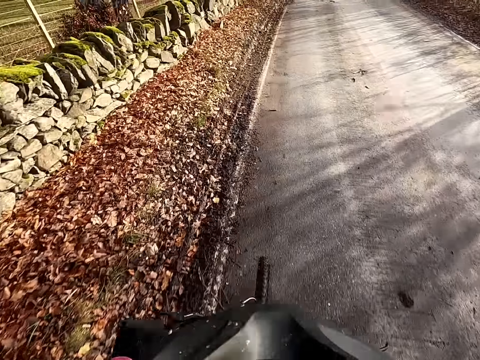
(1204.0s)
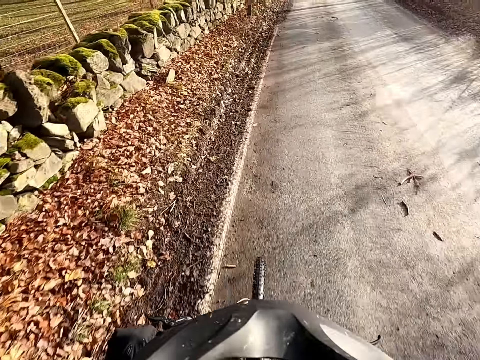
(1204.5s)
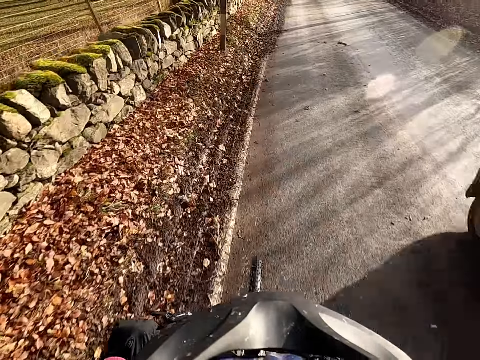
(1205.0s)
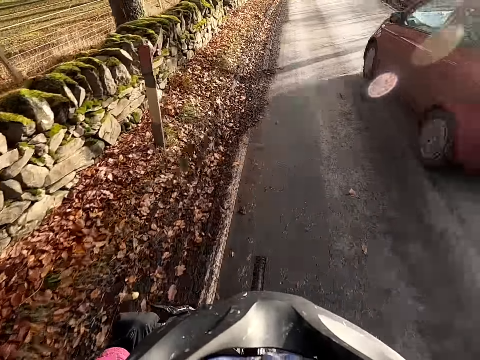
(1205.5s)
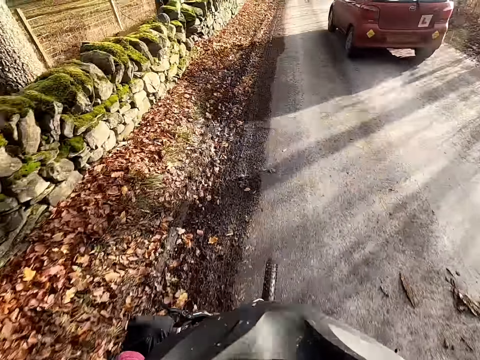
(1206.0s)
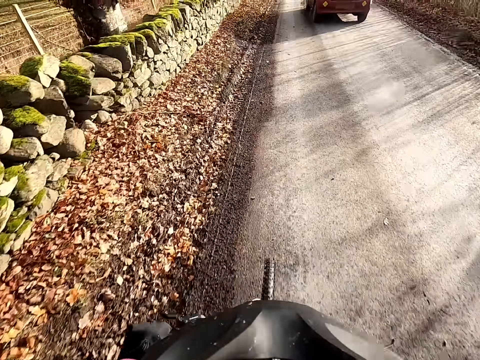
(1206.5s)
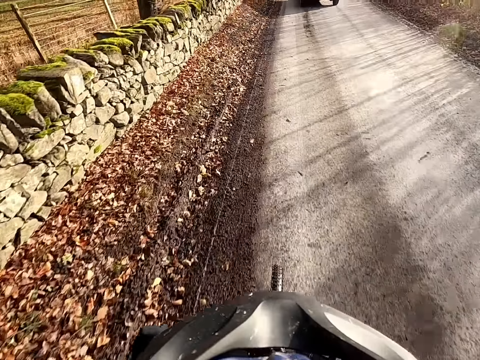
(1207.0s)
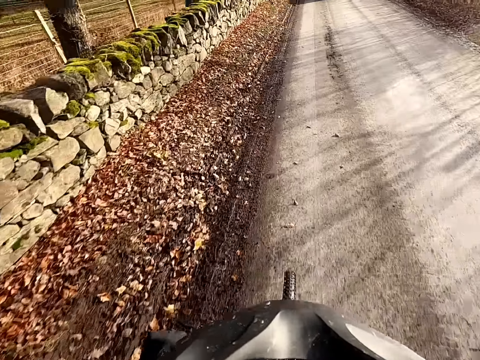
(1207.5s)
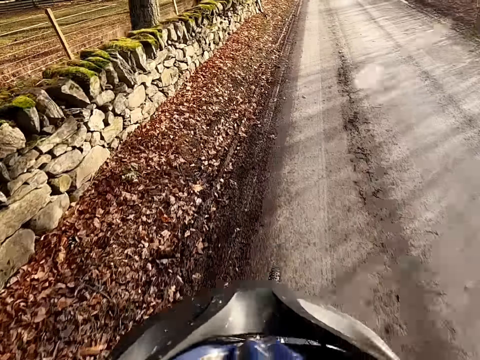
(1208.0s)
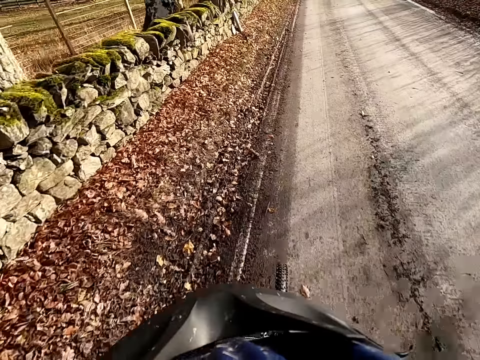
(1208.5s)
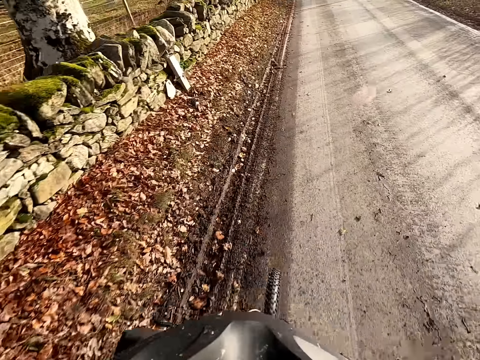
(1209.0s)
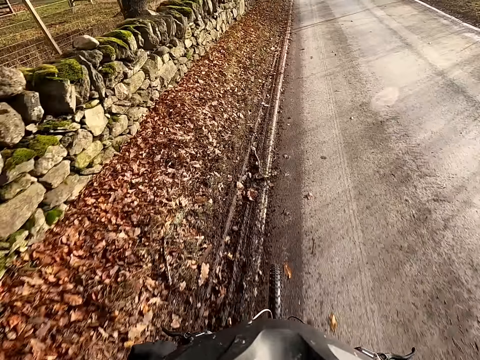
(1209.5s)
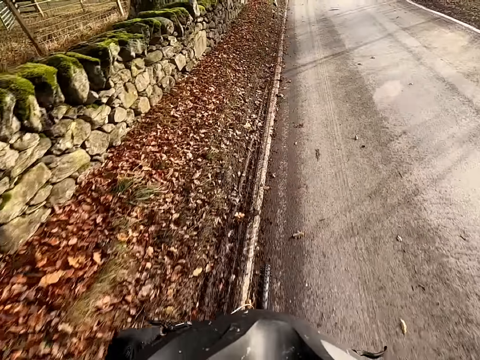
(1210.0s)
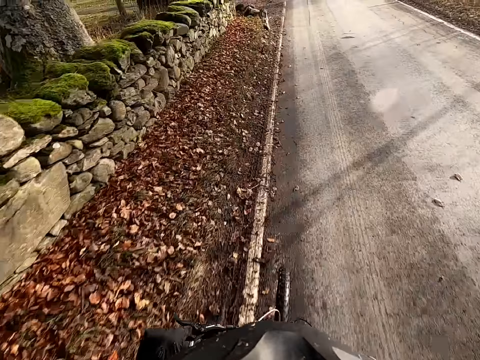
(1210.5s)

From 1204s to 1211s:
A red car drives past the camera wearer.

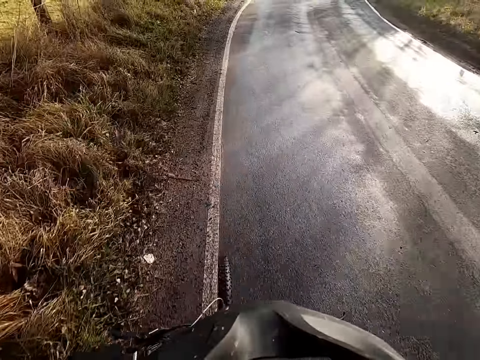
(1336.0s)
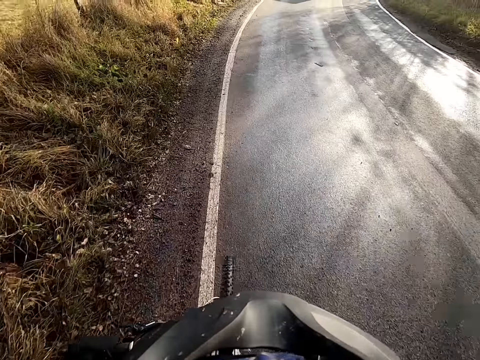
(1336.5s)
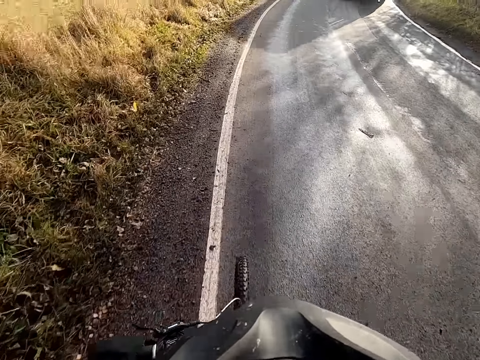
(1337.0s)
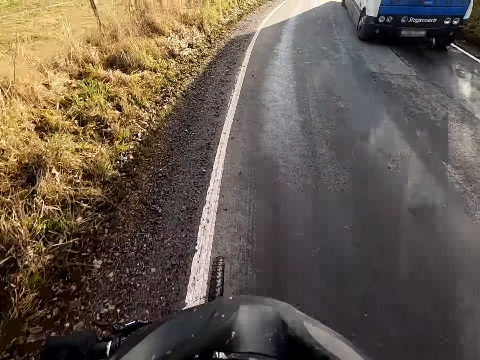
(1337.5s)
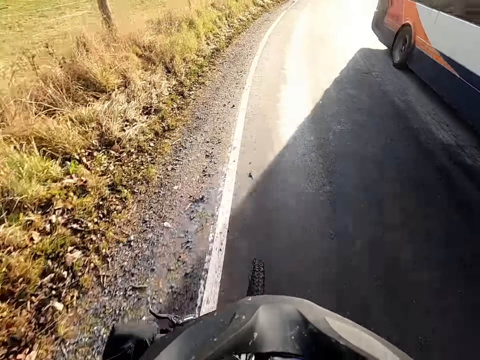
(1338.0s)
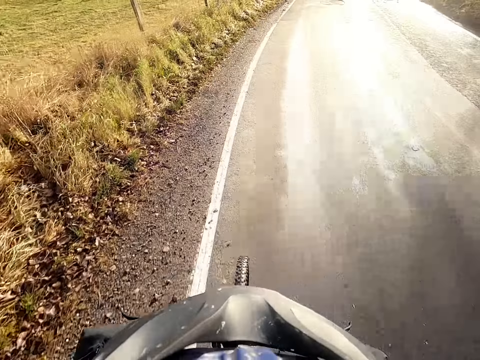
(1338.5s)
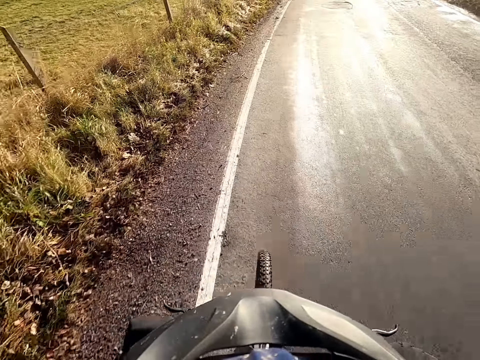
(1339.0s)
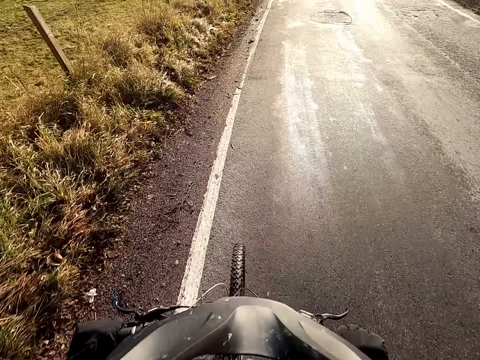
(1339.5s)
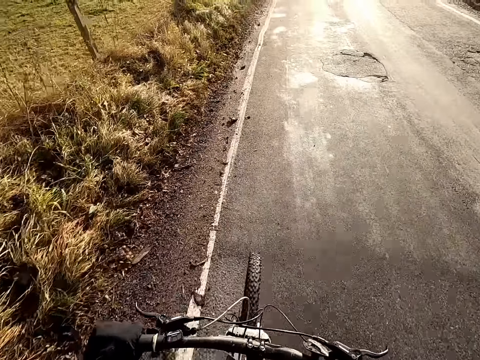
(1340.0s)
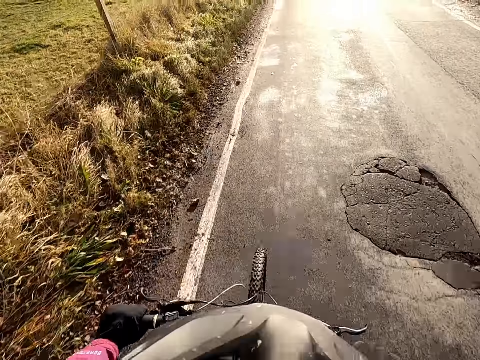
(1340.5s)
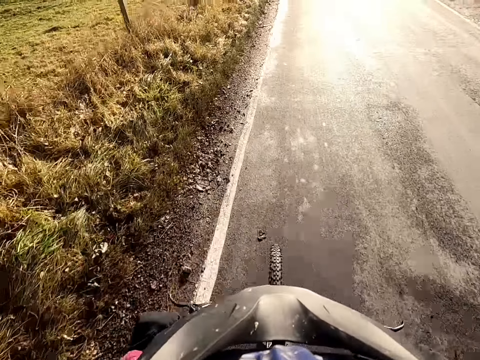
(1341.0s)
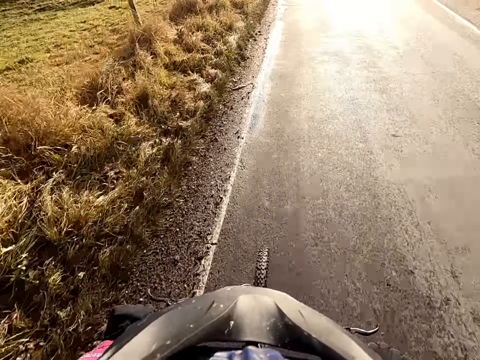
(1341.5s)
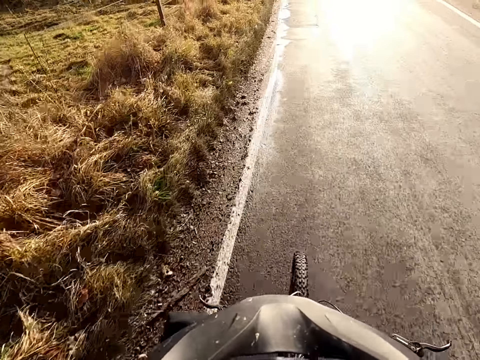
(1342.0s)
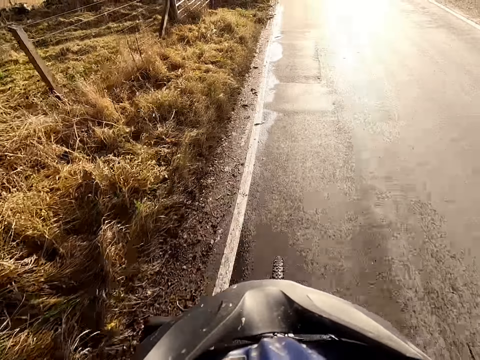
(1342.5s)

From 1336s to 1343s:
A white bus drives past the camera wearer.

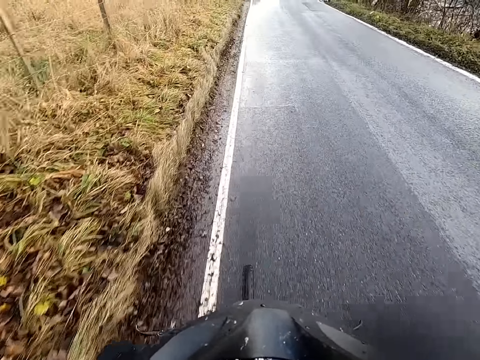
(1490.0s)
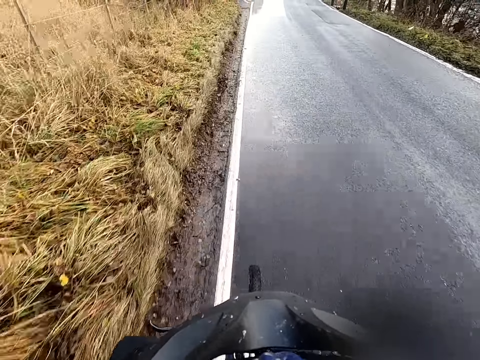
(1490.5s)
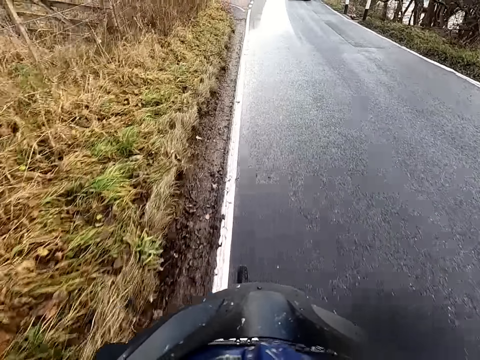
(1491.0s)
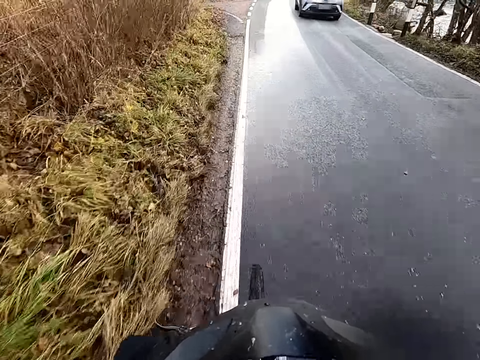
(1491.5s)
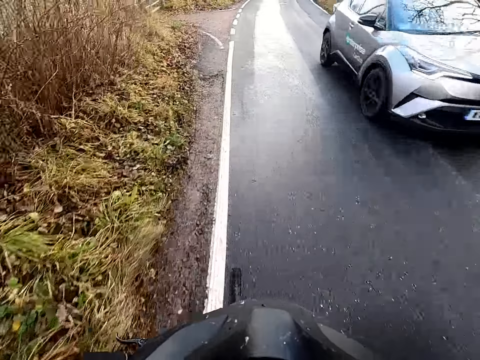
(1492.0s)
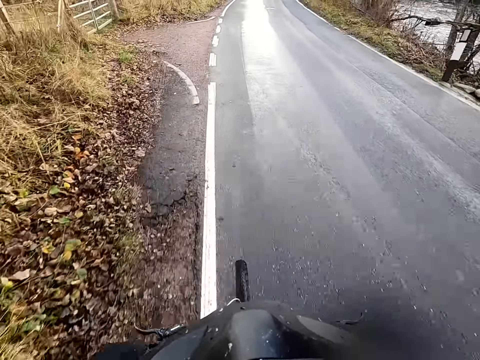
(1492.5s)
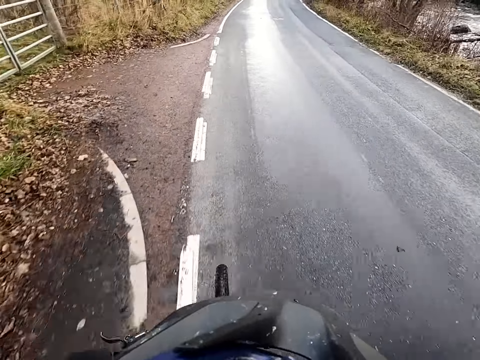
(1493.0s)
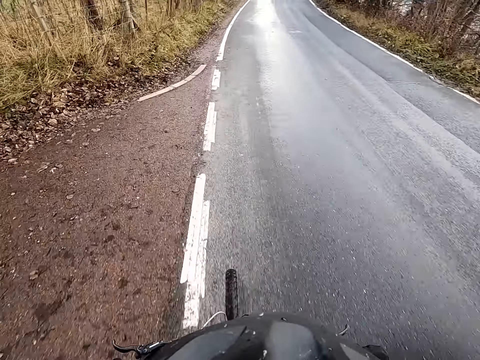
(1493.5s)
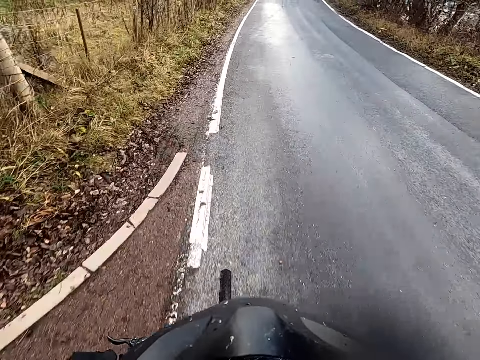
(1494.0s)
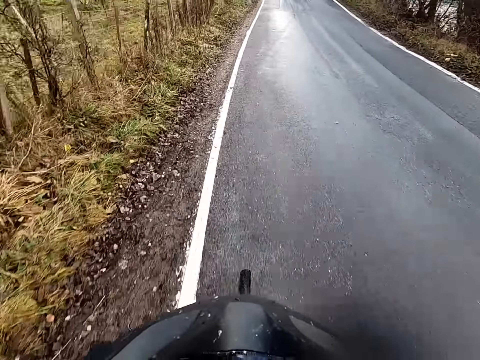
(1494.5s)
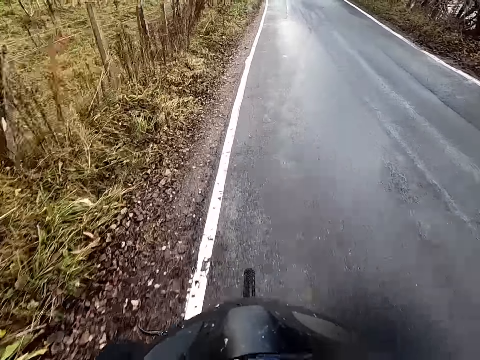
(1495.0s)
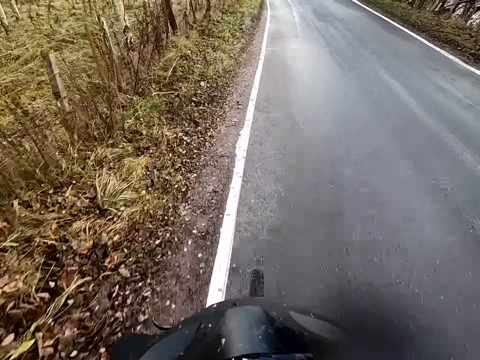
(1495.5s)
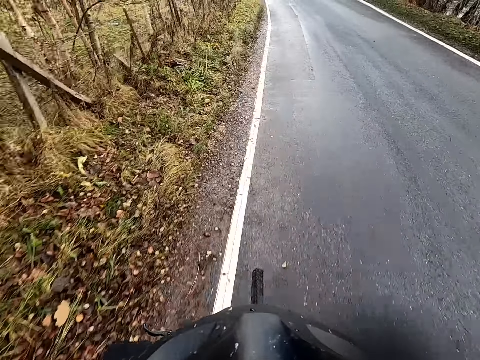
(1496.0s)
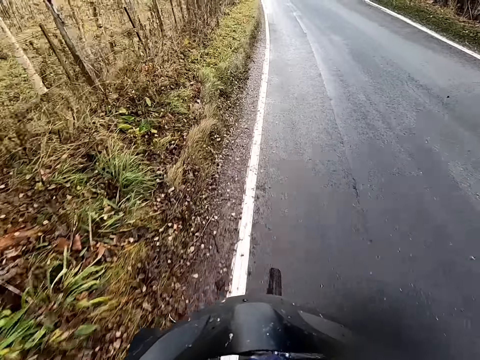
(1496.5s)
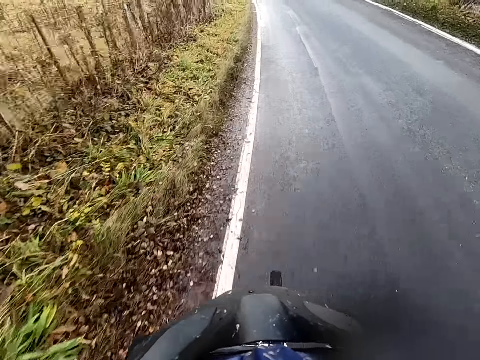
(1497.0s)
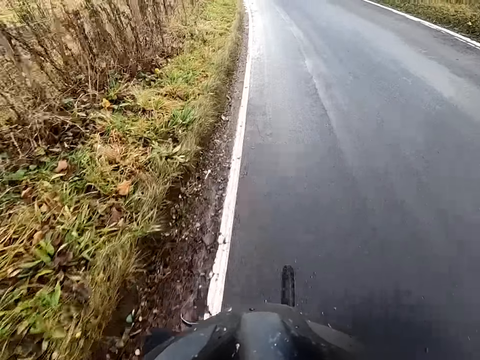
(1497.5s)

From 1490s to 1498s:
A grey car drives past the camera wearer.

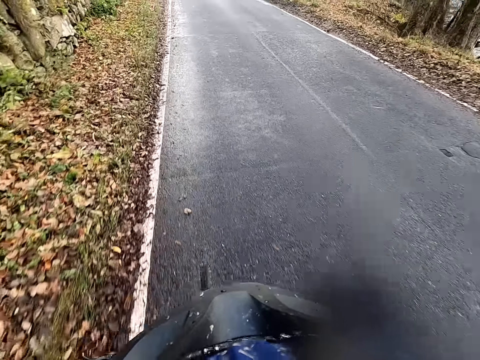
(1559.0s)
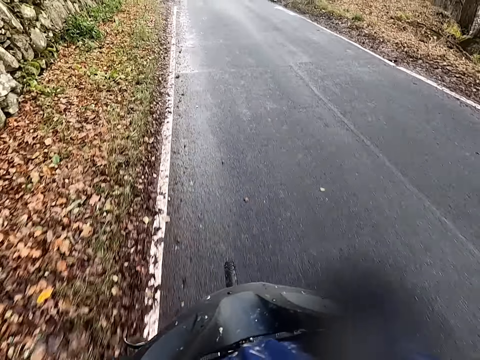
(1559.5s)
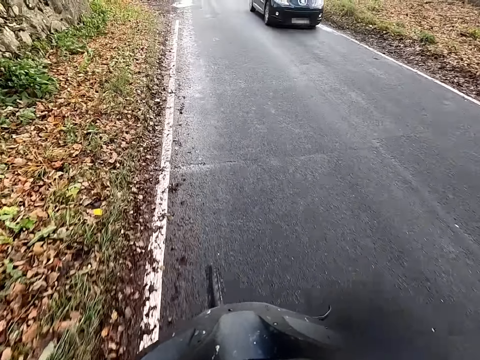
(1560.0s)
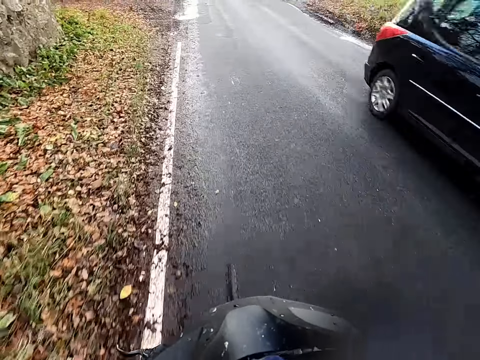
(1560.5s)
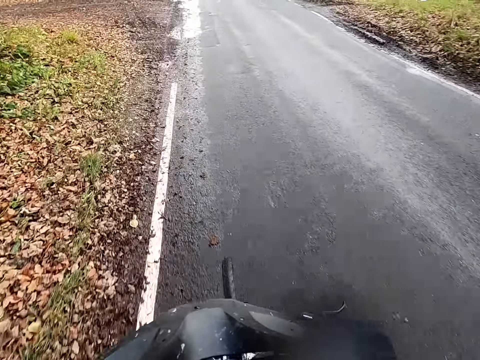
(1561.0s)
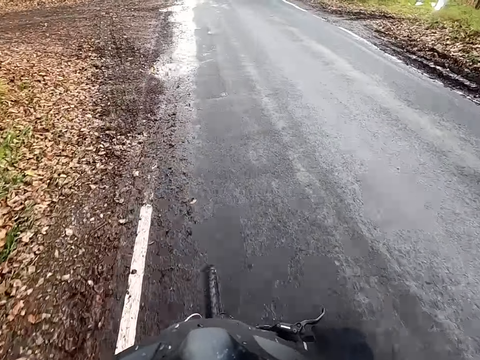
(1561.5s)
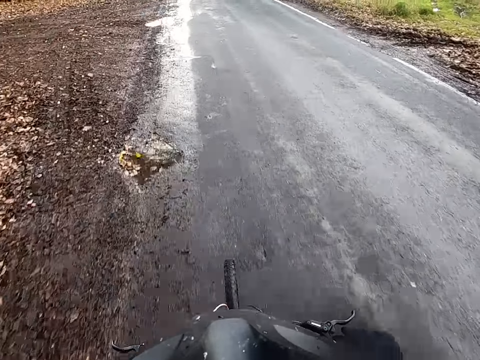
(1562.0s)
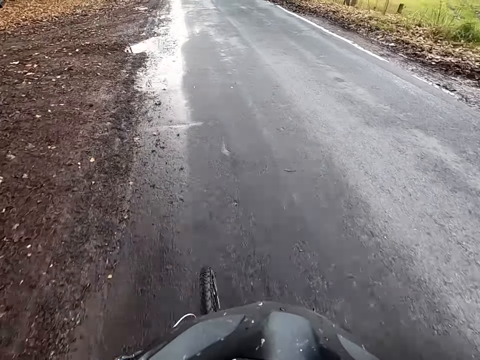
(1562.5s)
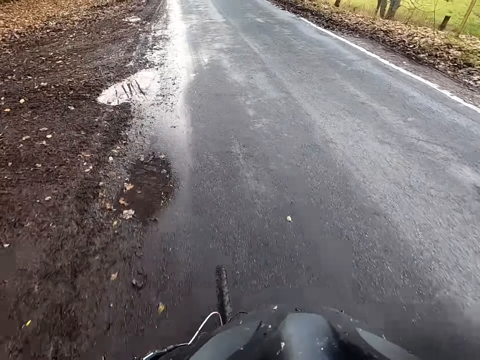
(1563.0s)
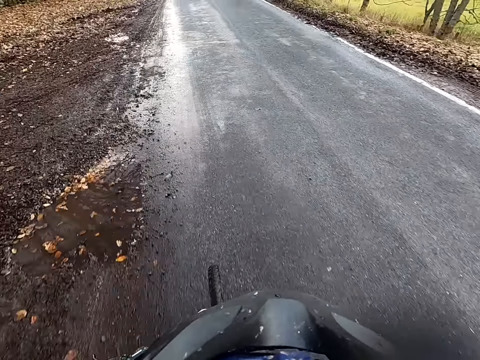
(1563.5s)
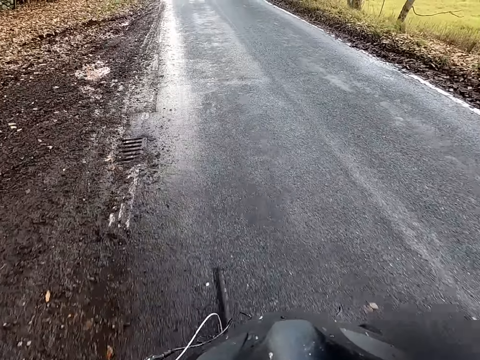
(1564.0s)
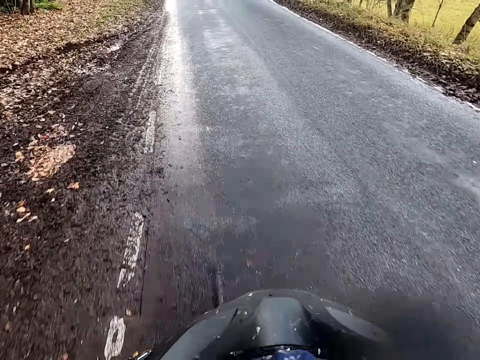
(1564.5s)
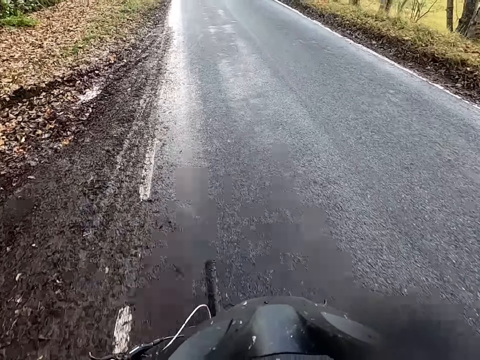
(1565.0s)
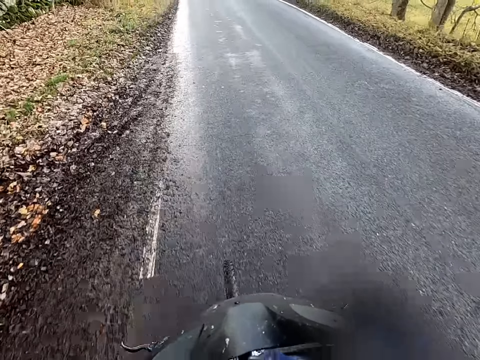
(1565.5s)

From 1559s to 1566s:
A black car drives past the camera wearer.
